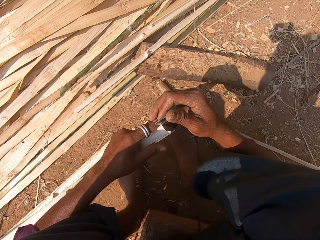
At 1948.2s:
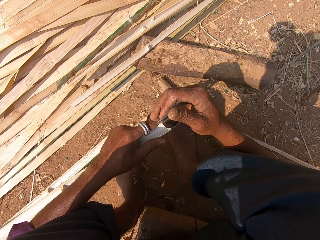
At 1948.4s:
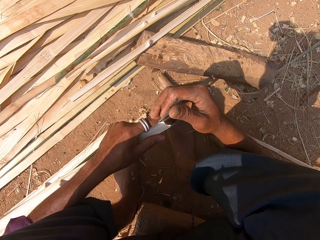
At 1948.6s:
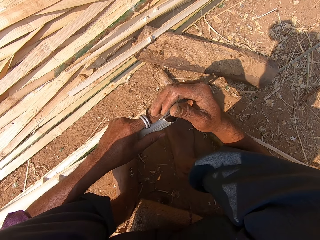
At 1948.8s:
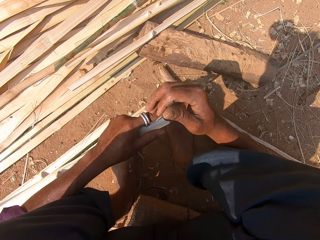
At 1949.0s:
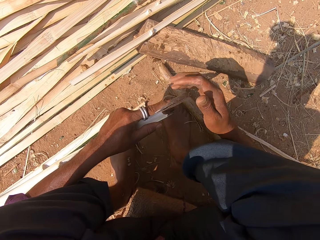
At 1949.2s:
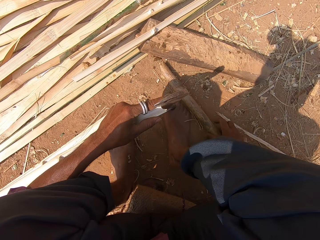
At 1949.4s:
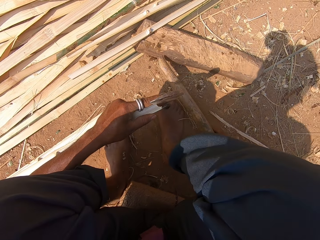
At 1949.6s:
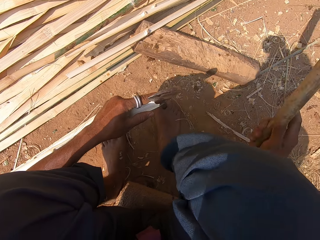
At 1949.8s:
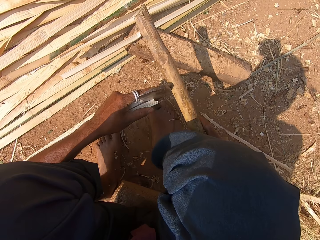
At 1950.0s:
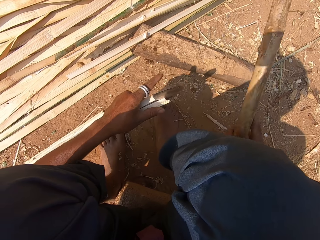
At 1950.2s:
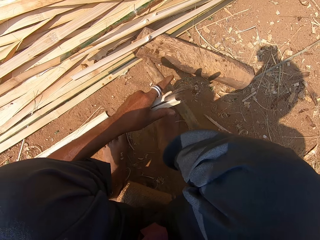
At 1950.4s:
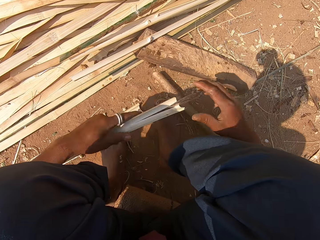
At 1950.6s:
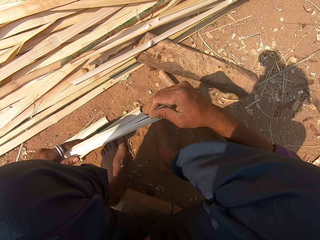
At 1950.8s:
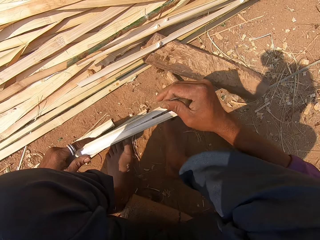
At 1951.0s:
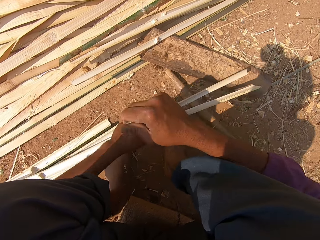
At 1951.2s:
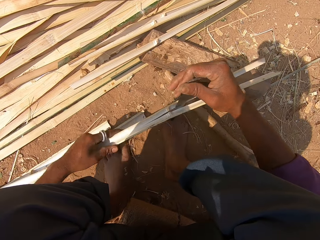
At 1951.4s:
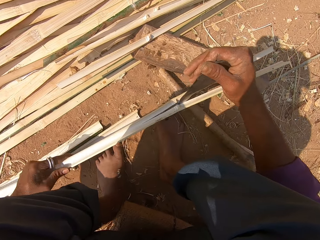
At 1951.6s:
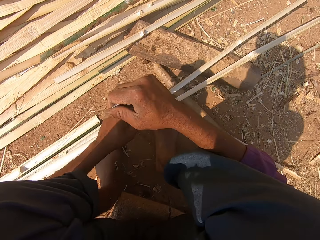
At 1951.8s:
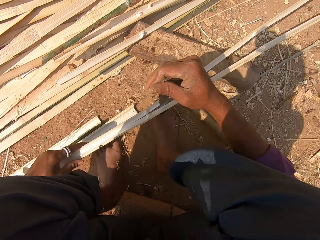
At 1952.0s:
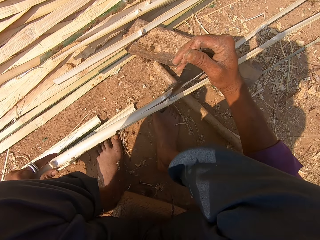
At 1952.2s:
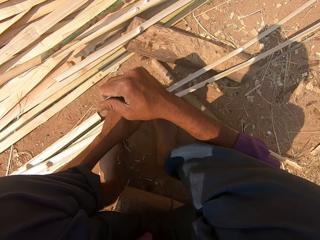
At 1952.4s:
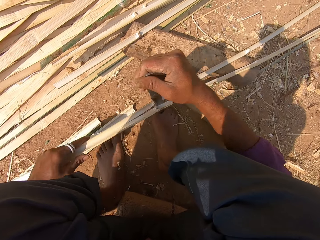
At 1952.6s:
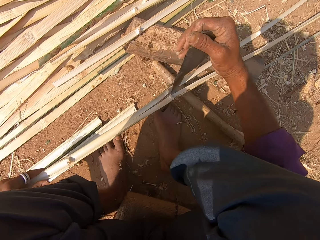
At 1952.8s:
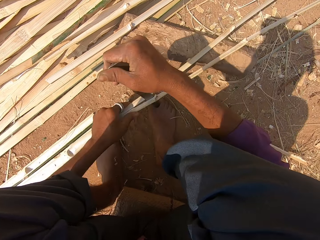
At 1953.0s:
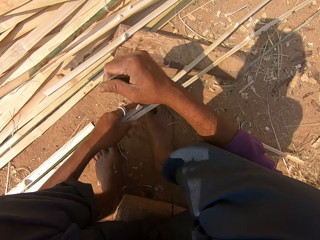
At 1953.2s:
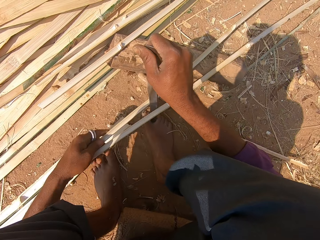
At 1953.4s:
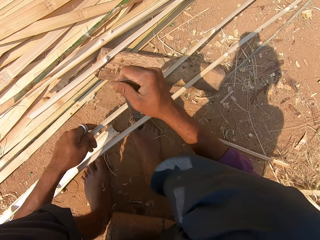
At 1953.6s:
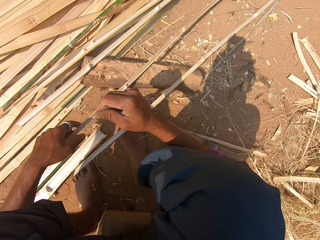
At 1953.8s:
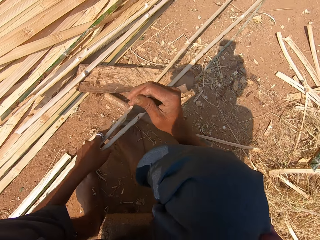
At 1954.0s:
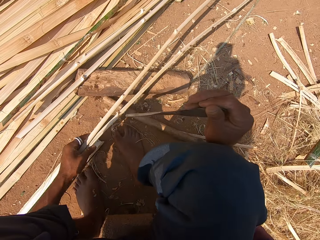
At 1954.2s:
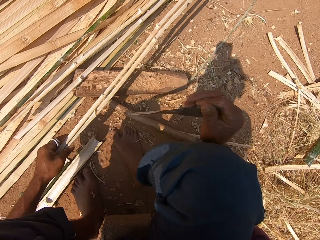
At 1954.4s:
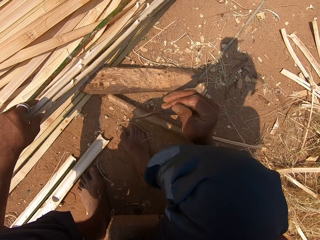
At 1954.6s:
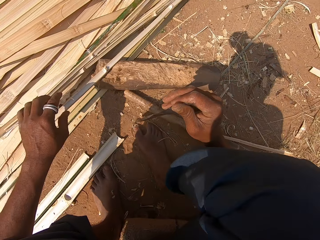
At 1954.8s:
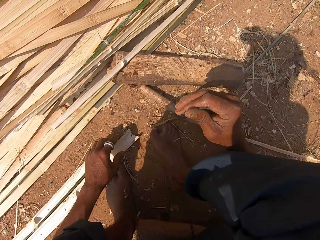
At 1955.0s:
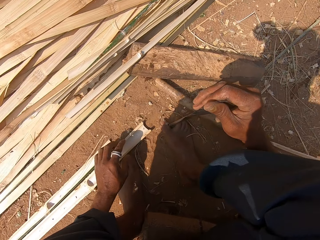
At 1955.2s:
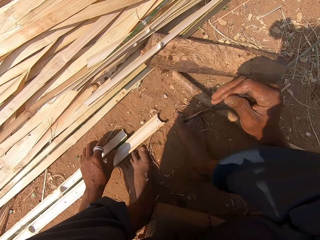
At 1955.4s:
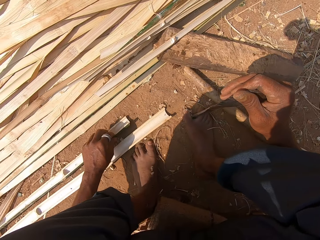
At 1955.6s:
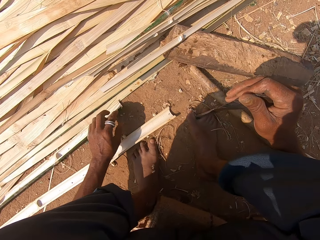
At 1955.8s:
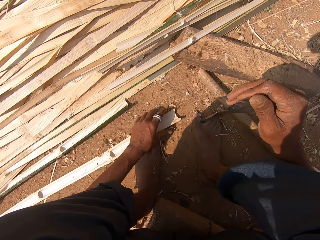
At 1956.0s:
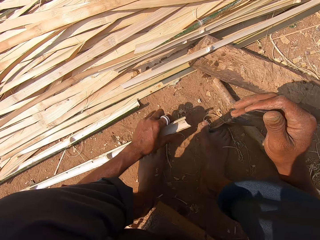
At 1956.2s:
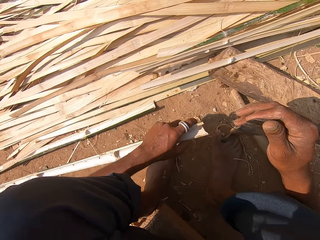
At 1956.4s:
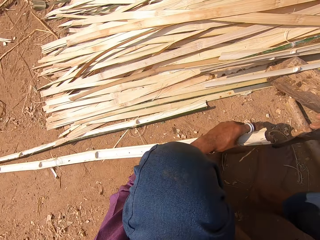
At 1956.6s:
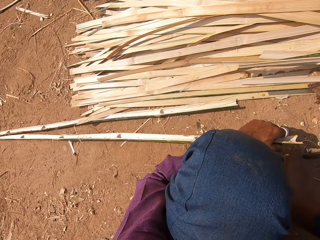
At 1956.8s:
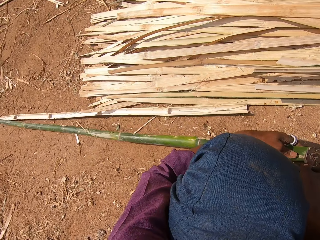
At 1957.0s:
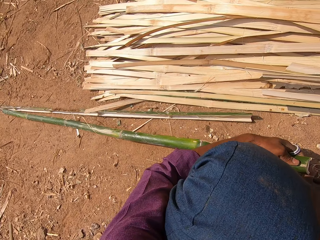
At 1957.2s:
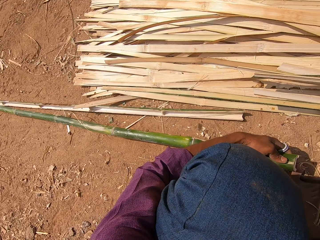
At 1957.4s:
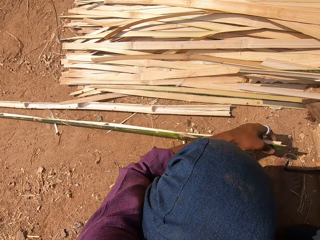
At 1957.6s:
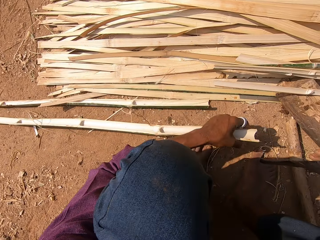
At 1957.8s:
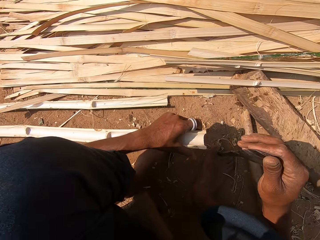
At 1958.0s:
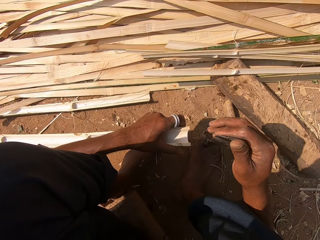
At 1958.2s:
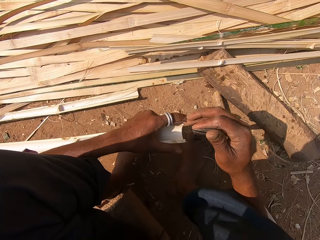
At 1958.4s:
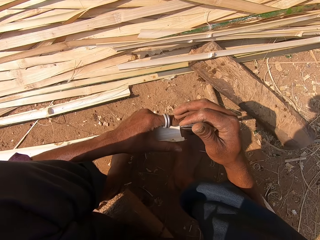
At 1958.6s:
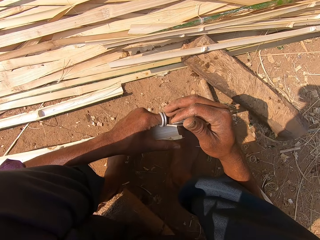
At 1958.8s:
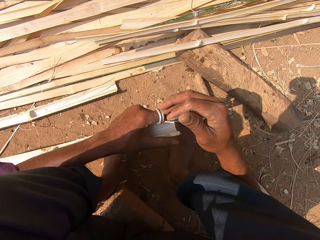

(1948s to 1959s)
The camera wearer picks the bamboo. They place a machete against a reed. They pick a stick on the ground. They knock the machete with the stick. They drop the stick on the ground. They hit the bamboo. They split the reed with the machete. They hit the bamboo again. They move the reeds aside. They move the reed on the ground. They pick the reed on the ground. They hold the bamboo.

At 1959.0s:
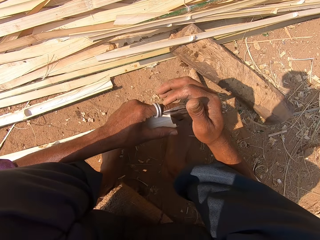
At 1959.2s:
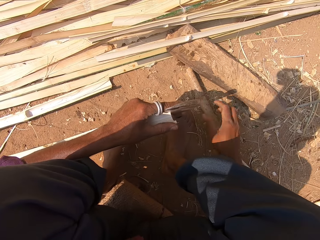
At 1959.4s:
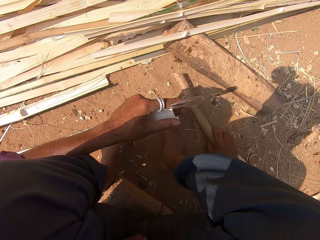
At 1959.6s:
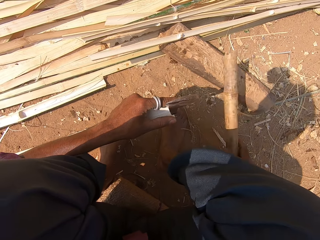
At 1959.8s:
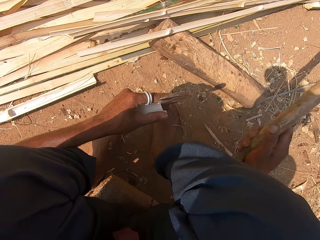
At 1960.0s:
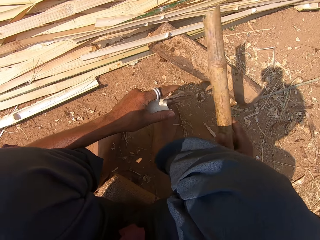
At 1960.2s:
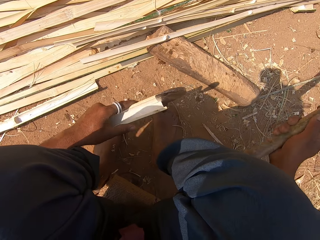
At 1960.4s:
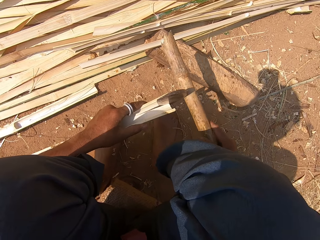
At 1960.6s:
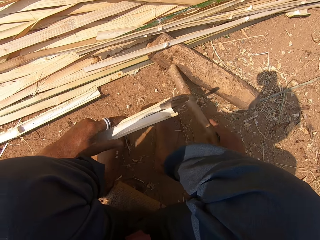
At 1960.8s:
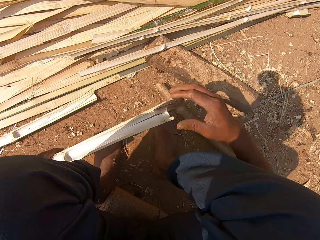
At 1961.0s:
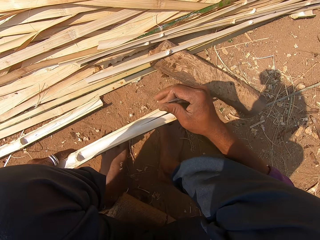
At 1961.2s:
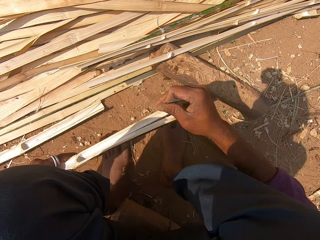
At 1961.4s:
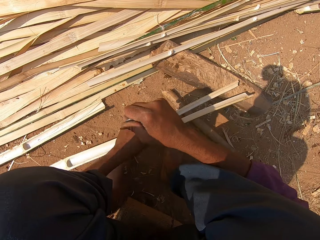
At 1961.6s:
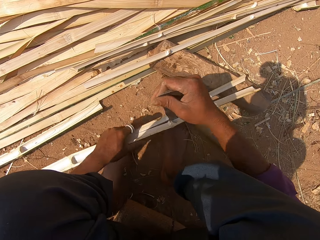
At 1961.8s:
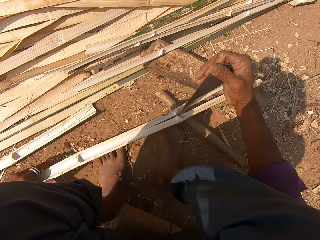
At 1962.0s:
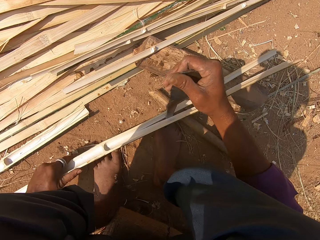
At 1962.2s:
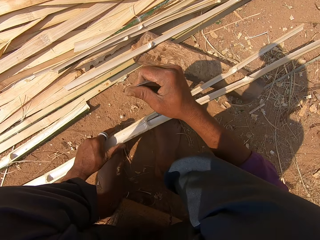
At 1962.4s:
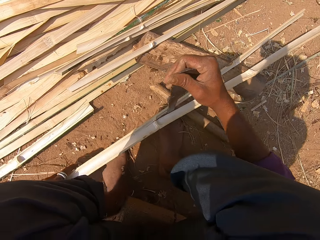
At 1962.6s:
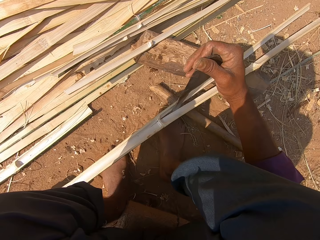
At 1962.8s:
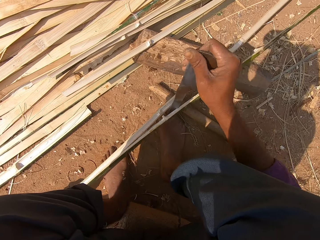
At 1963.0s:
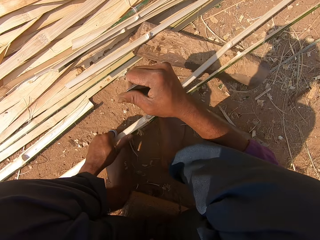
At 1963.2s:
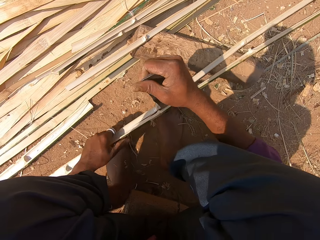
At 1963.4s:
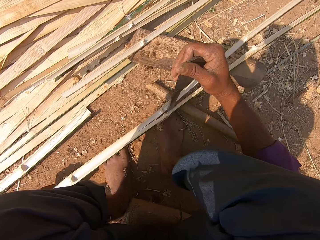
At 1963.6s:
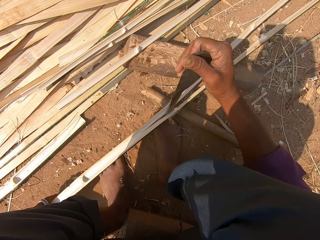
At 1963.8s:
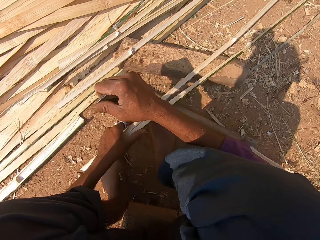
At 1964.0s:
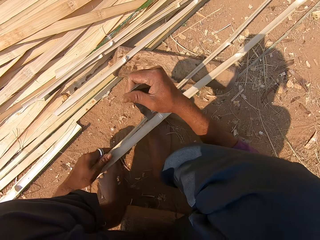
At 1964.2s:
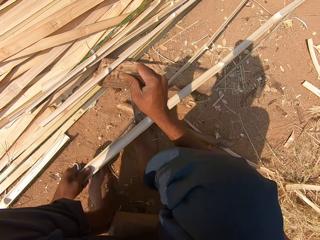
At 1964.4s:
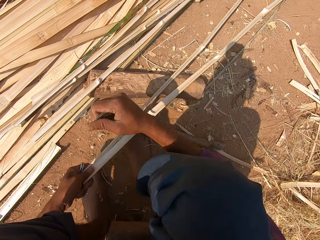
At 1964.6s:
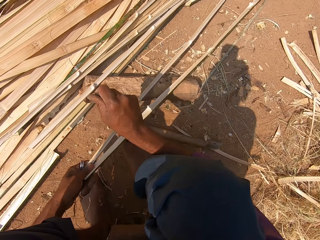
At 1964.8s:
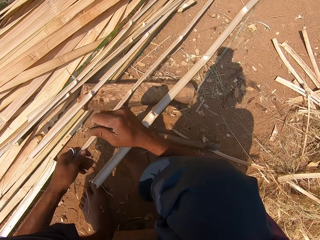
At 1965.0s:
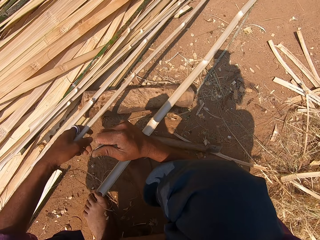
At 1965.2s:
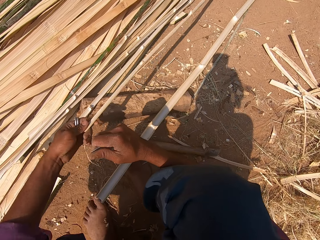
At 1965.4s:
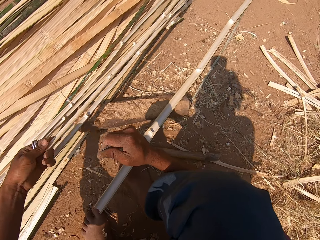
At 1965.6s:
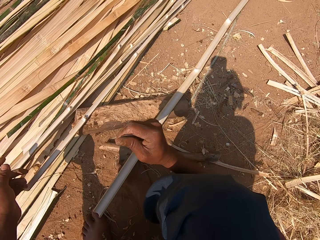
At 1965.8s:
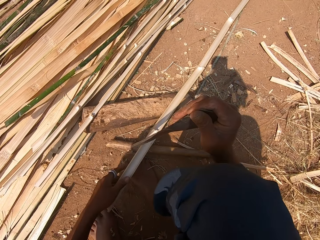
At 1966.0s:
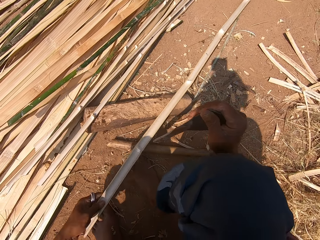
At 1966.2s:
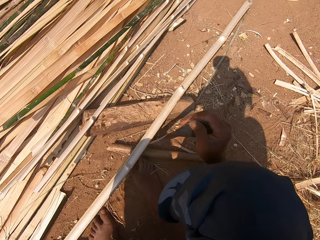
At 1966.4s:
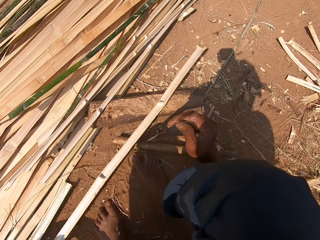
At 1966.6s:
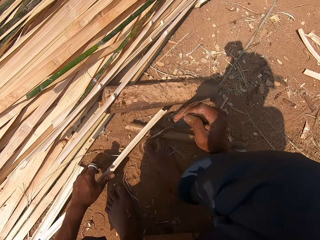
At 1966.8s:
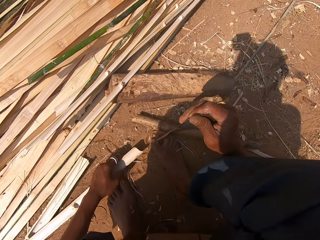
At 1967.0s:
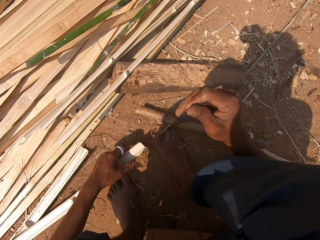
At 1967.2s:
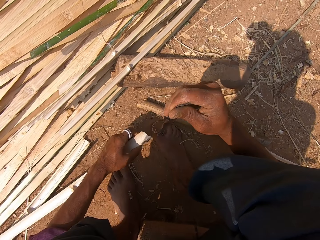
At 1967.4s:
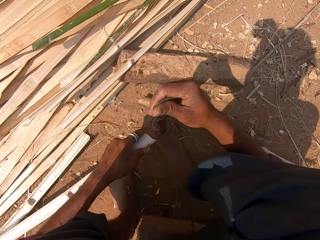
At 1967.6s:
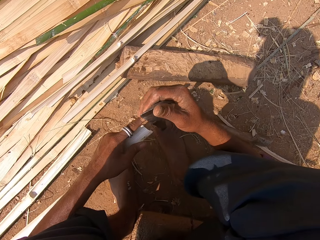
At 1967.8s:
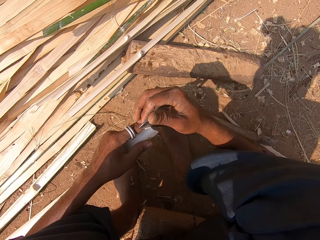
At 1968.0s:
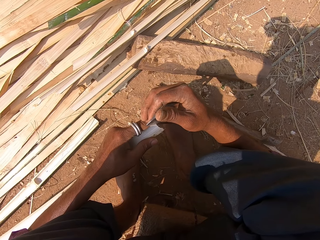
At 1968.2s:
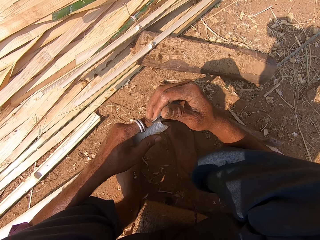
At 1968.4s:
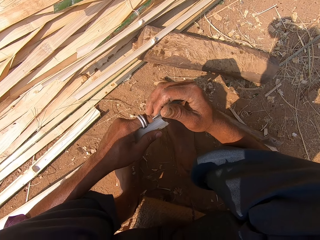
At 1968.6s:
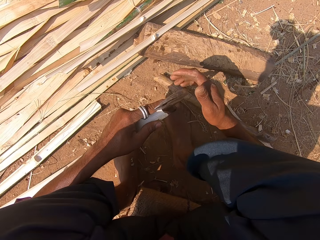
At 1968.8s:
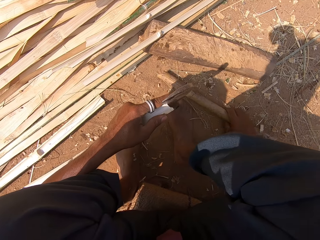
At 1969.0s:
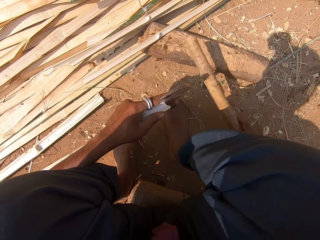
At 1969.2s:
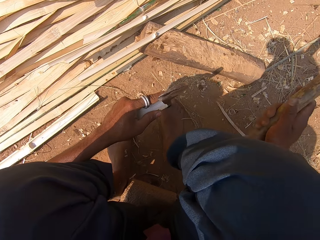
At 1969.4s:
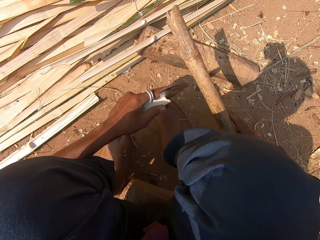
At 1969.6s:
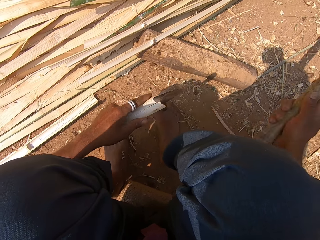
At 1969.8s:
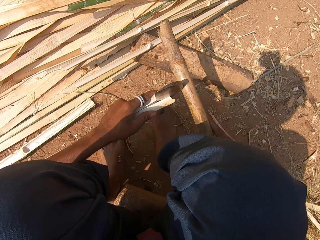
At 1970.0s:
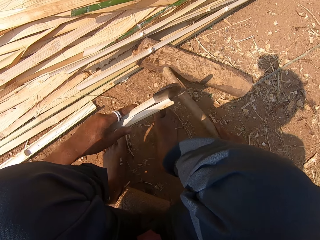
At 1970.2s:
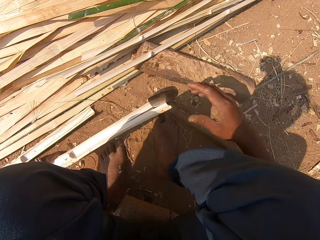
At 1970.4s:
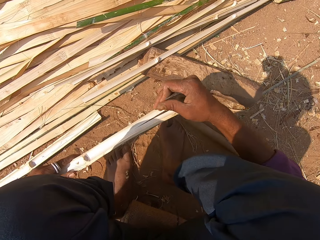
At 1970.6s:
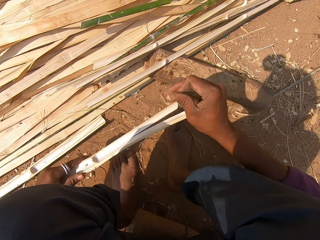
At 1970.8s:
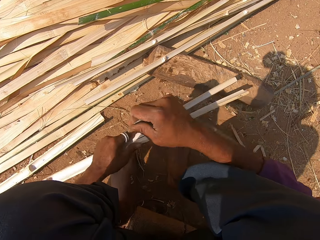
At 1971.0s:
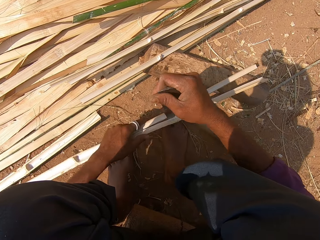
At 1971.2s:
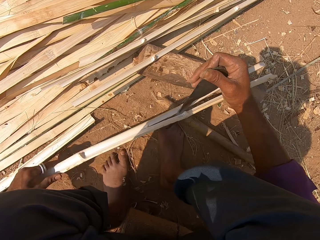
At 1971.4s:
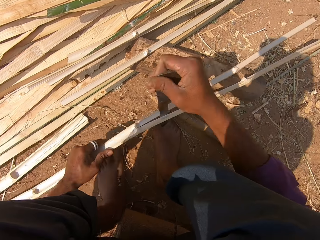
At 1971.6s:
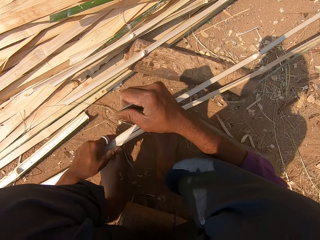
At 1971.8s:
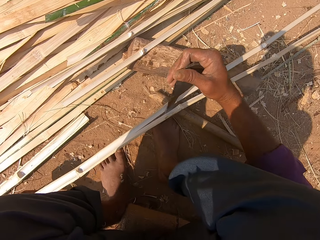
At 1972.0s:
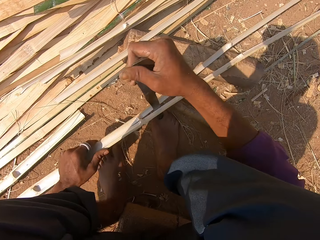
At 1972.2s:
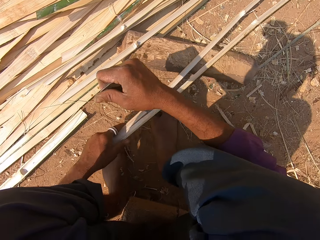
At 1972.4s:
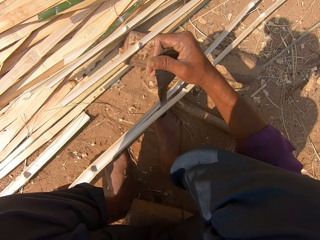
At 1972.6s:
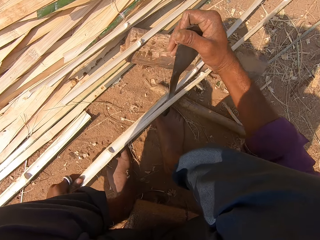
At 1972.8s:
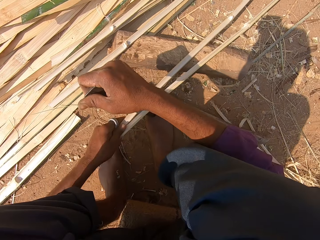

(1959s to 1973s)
The camera wearer places a machete against a reed. They pick a stick on the ground. They hit the bamboo. They knock the machete with the stick. They drop the stick on the ground. They split the reed with the machete. They move the reed aside. They pull back the reed. They place the machete against the reed. They knock the machete with the stick. They hit the bamboo. They drop the stick on the ground. They split the reed with the machete.
